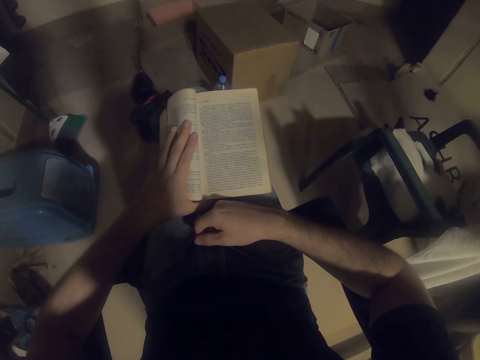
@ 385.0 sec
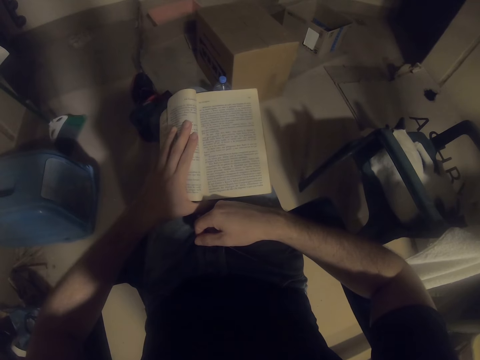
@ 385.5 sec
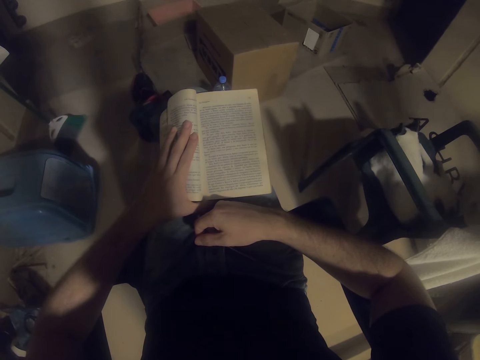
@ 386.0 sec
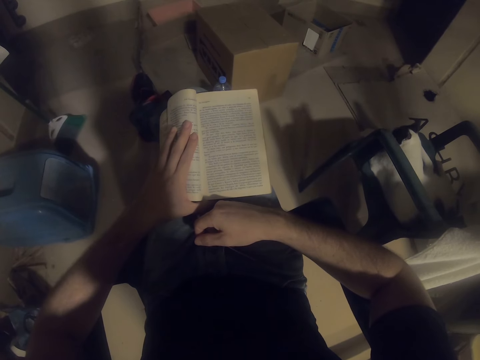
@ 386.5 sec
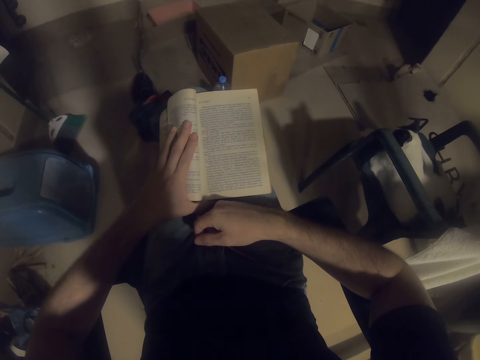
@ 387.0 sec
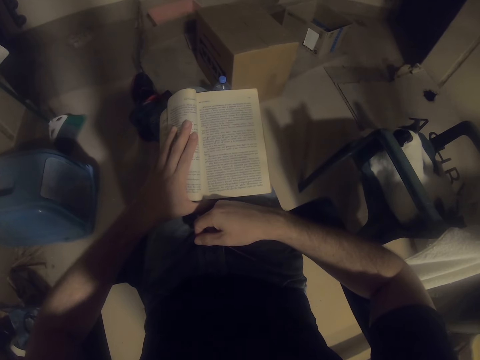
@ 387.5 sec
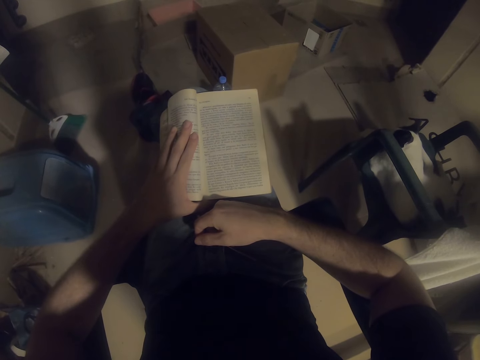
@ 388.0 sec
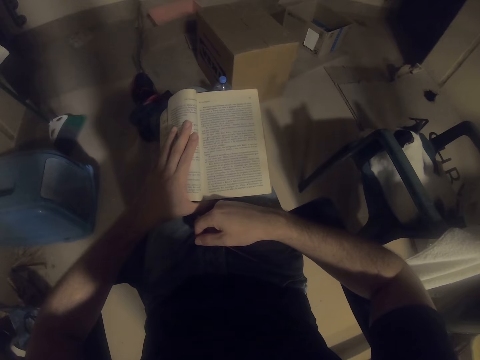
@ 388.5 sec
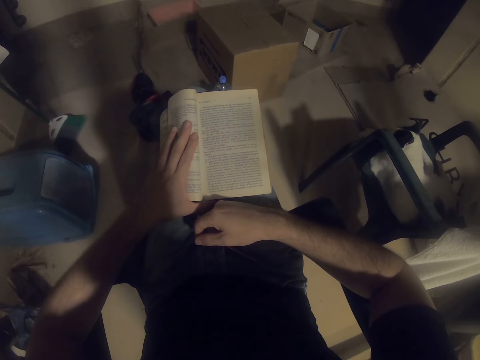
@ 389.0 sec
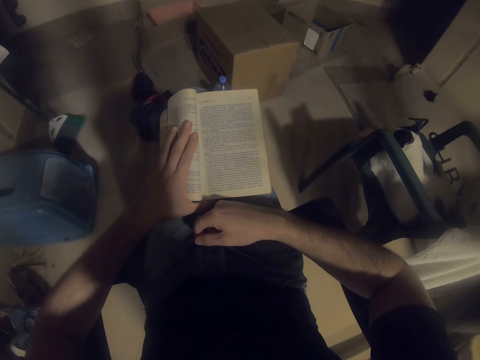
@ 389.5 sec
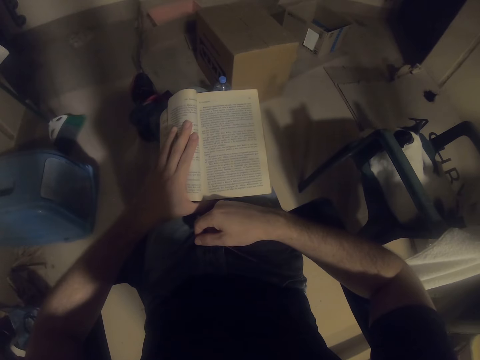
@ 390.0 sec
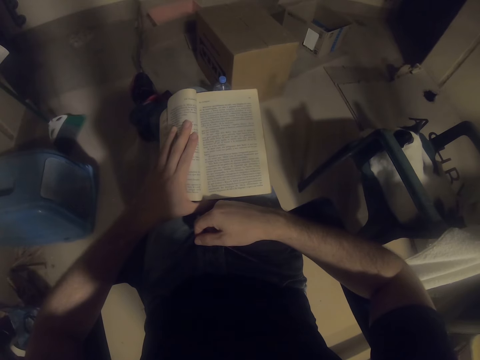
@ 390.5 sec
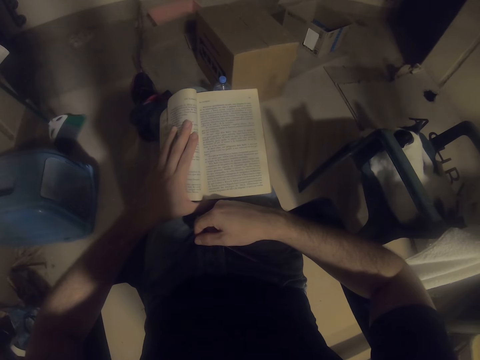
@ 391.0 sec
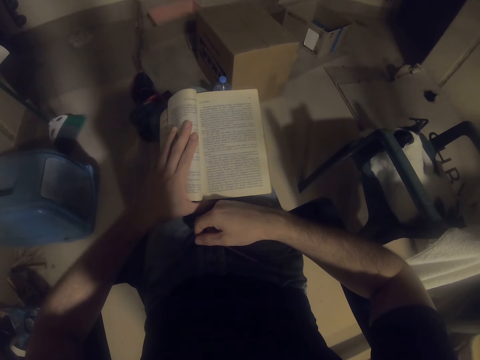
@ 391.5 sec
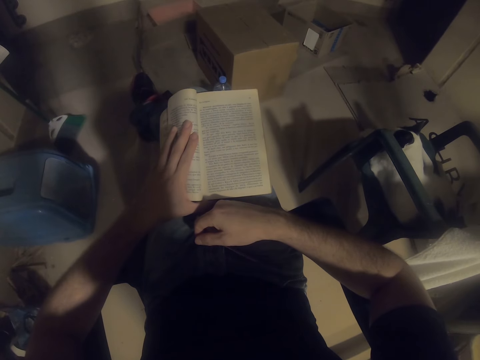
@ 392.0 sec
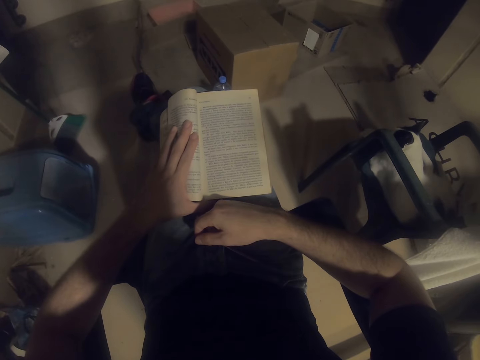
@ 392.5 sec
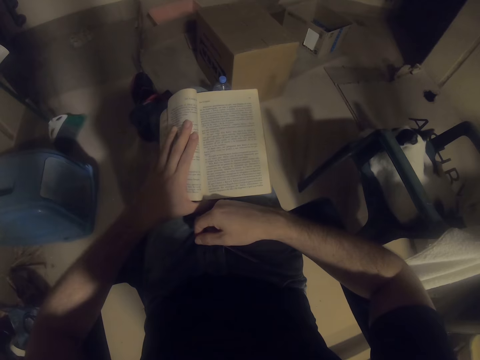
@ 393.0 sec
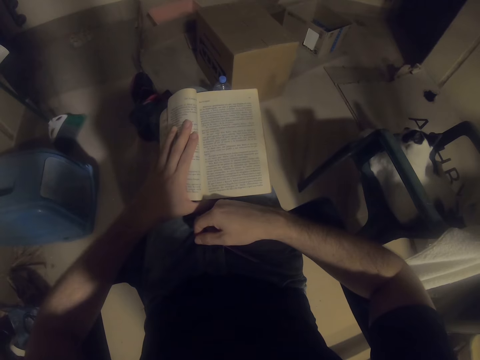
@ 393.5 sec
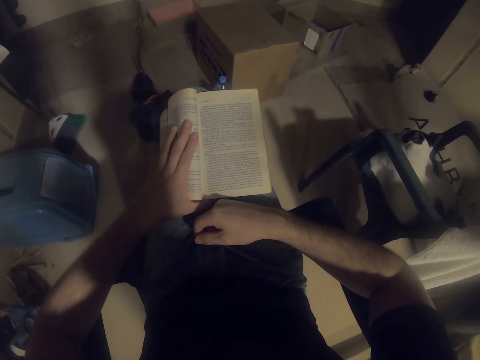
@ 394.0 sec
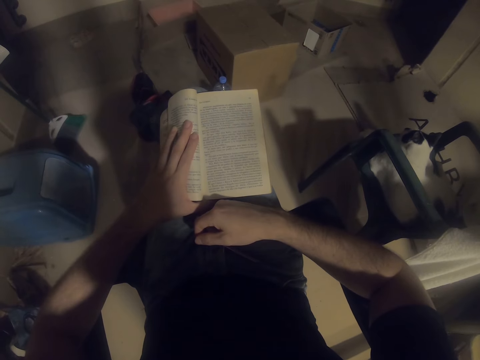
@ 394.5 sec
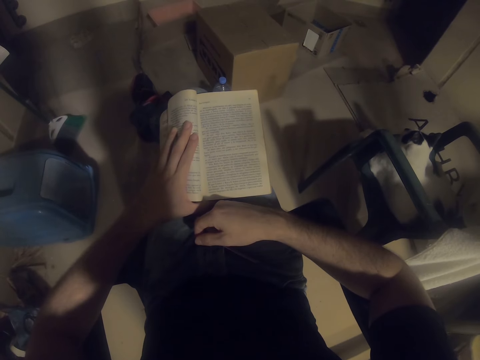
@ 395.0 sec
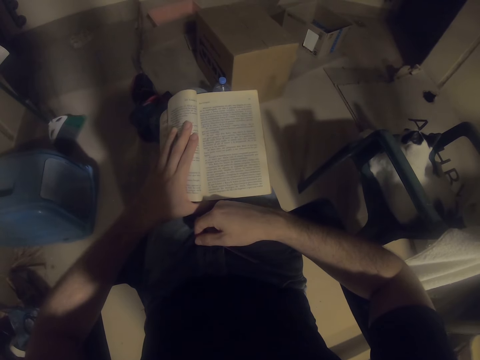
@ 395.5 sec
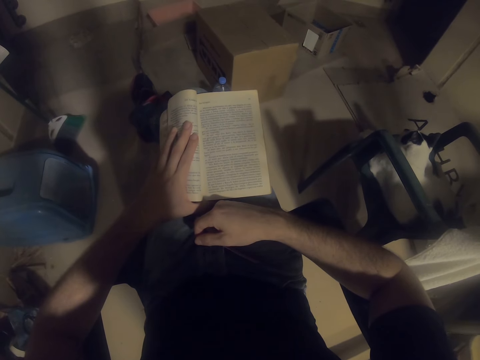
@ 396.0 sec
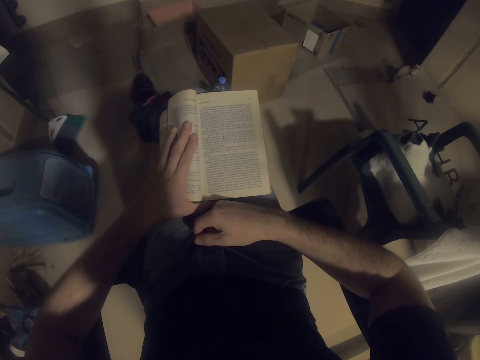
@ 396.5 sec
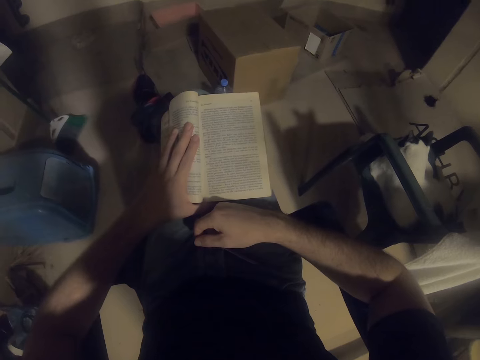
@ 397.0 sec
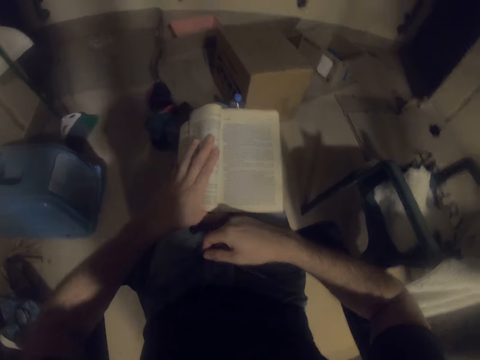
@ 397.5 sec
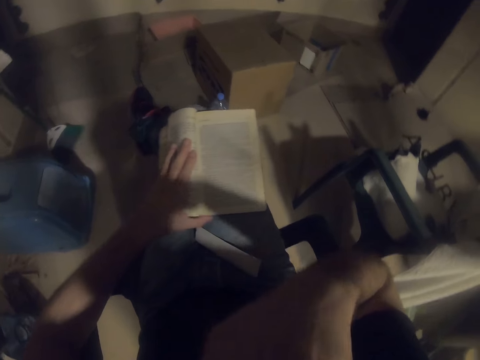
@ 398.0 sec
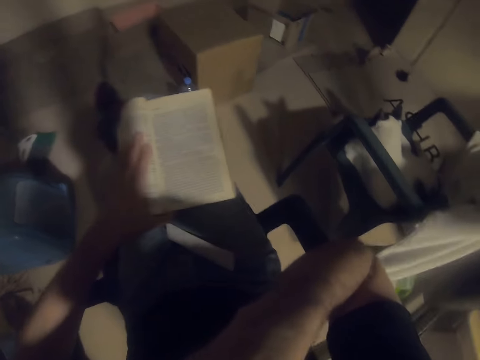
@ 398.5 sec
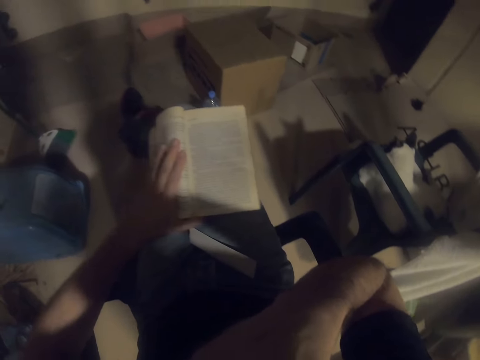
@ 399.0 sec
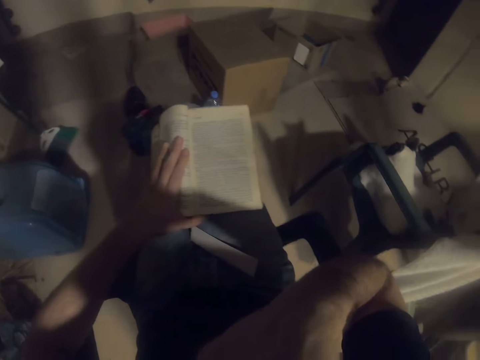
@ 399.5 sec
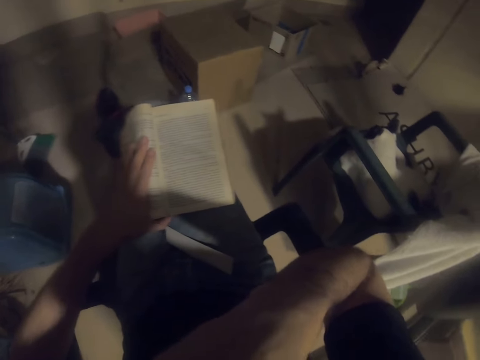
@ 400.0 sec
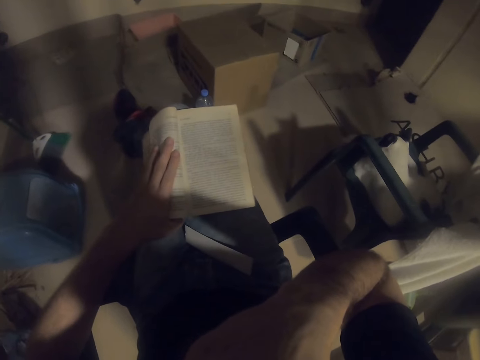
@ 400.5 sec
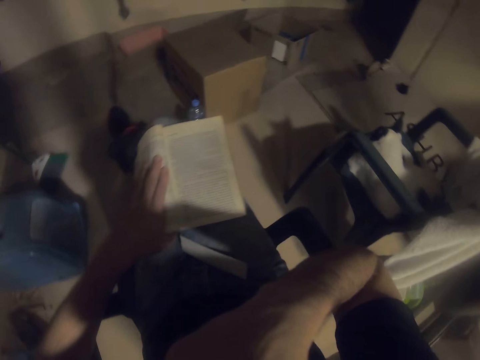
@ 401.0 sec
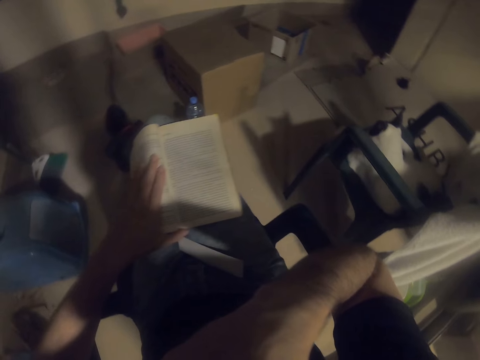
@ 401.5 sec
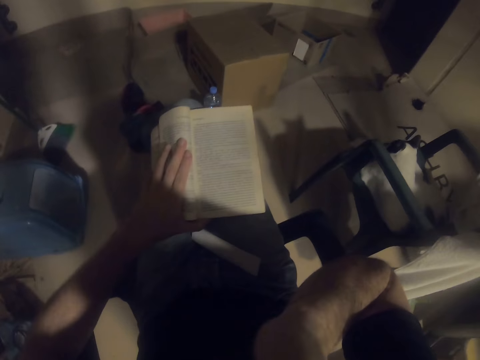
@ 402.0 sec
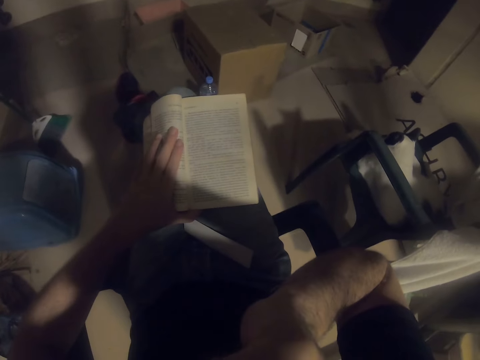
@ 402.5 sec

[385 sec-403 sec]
The camera wearer touches his face.

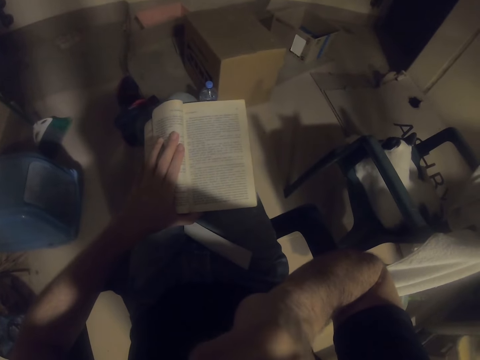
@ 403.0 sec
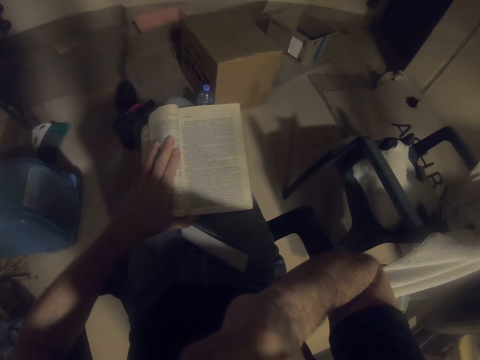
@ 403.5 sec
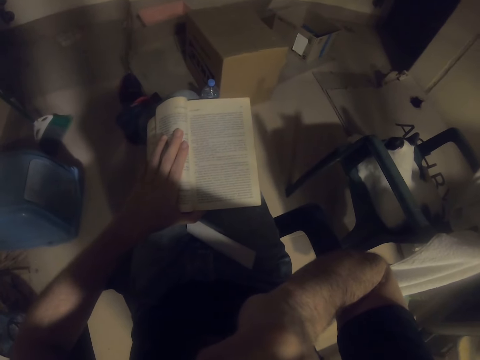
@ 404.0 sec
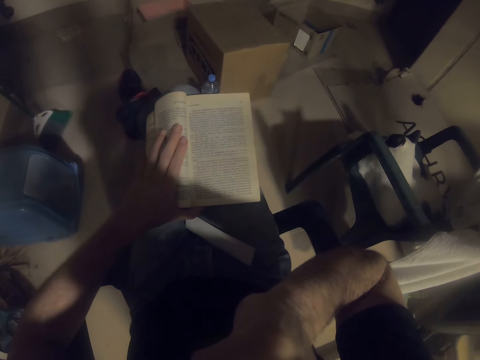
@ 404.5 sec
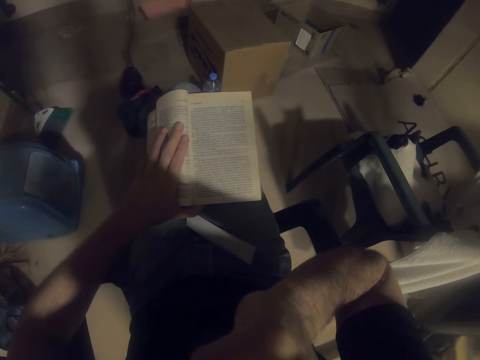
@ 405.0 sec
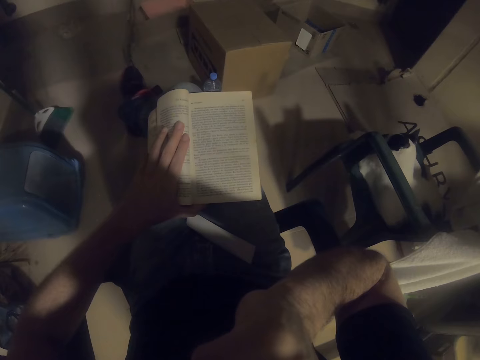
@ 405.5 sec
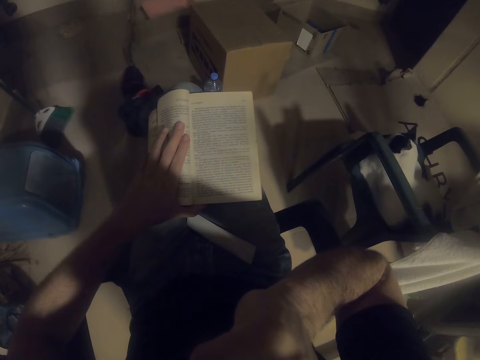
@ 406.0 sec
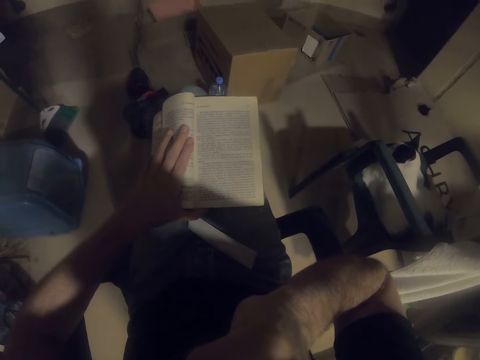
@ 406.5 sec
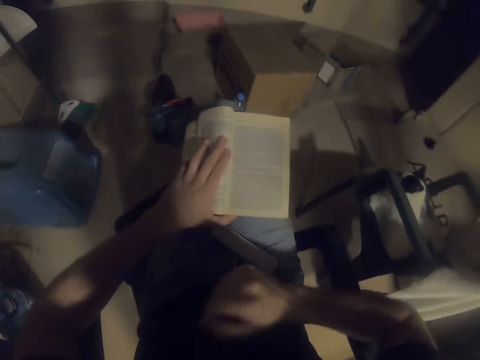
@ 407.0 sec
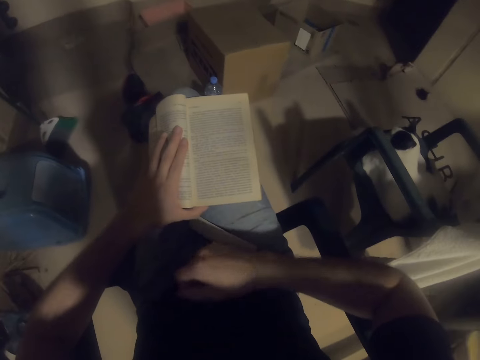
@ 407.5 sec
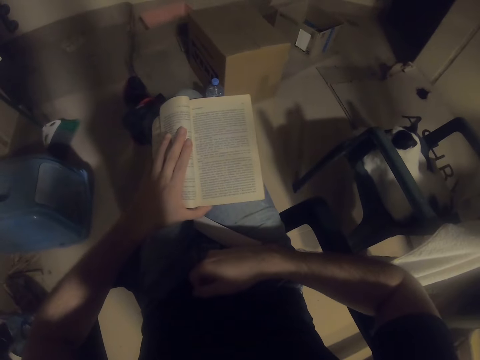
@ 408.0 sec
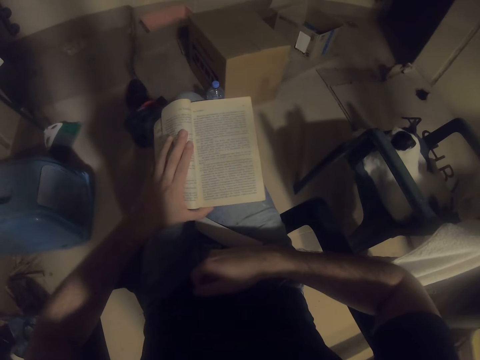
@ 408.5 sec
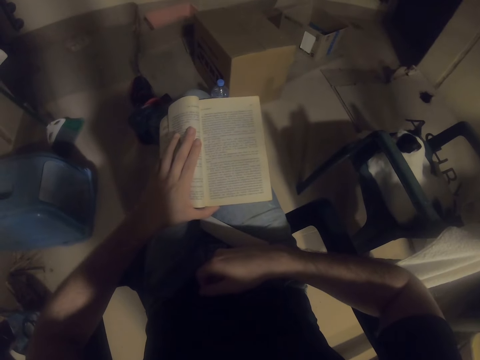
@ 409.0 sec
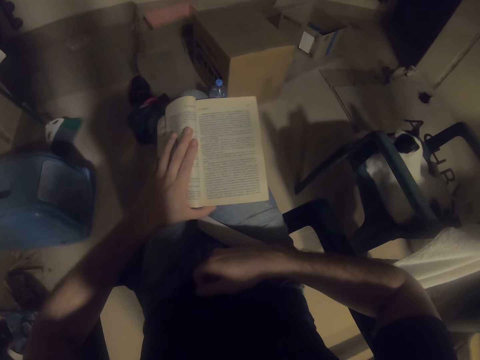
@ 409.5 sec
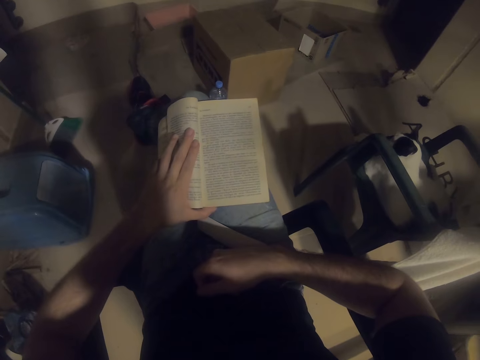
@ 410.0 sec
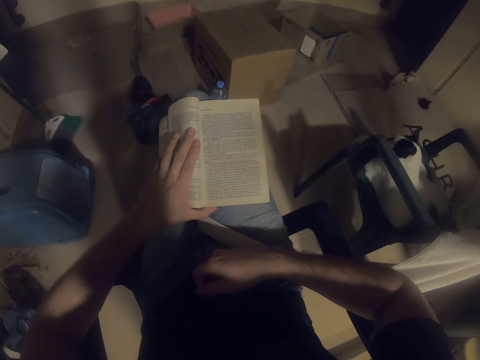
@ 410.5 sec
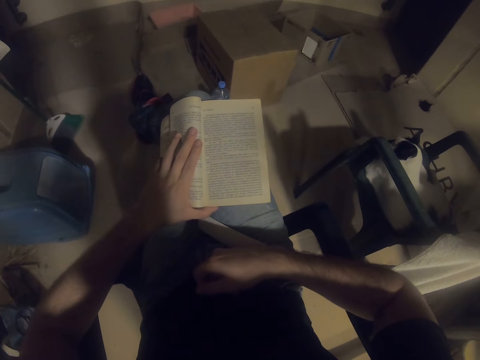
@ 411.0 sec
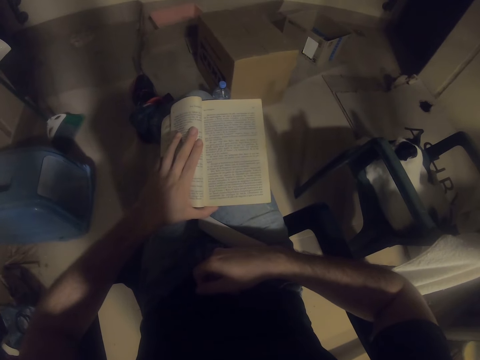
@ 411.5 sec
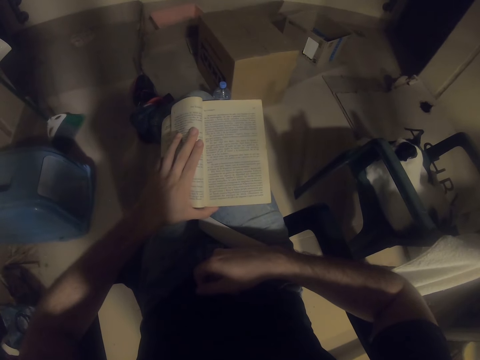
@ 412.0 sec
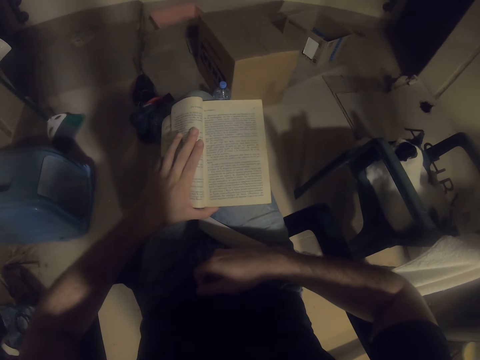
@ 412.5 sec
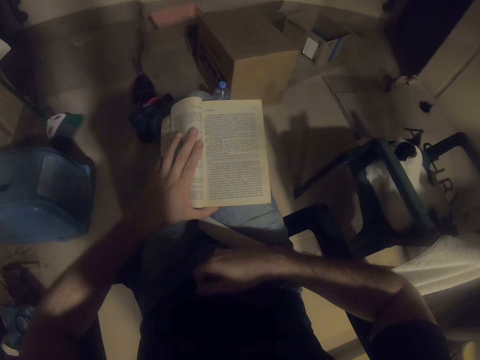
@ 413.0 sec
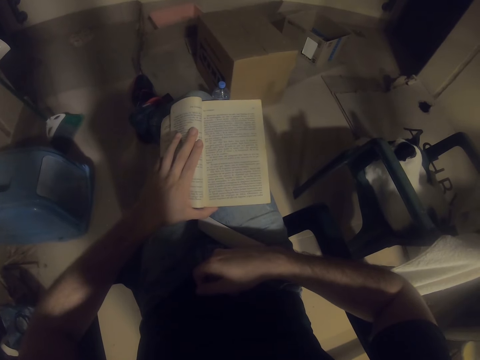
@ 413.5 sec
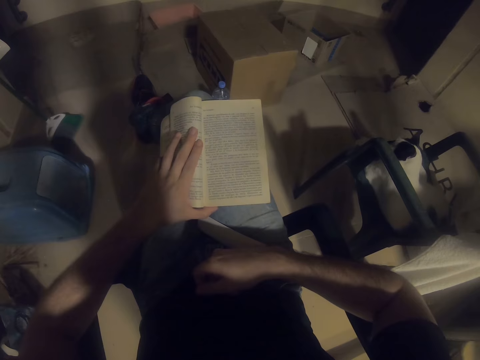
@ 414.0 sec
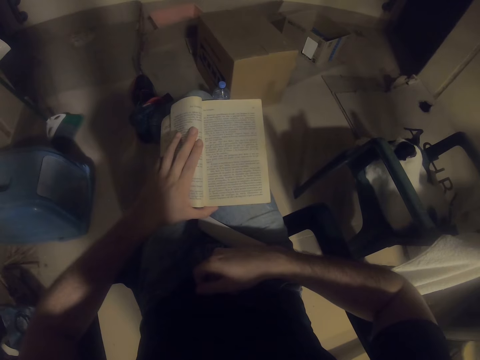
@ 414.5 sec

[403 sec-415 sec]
The camera wearer puts his hand on his lap.
